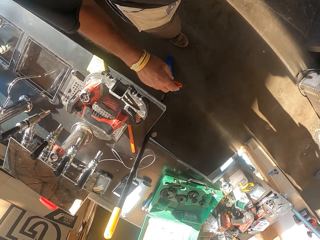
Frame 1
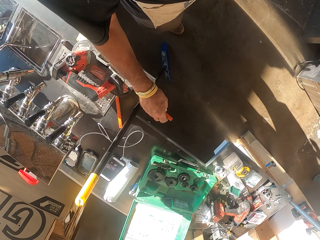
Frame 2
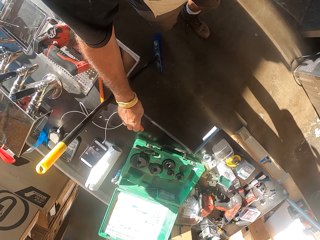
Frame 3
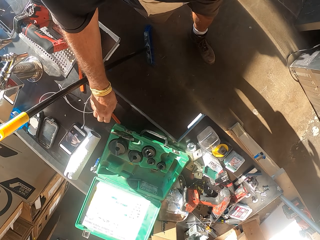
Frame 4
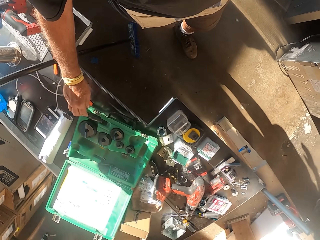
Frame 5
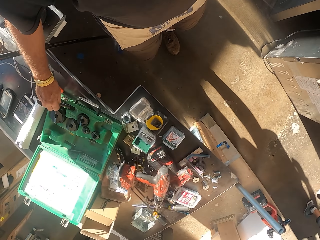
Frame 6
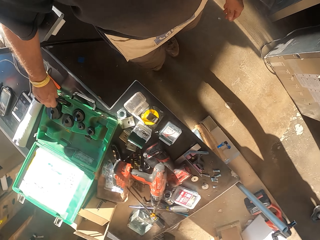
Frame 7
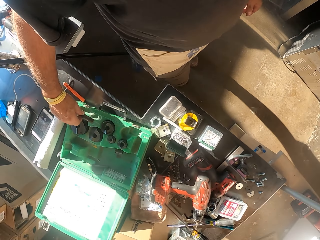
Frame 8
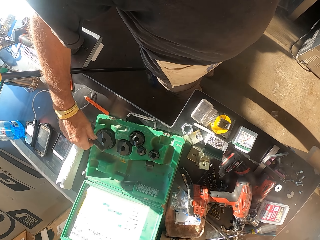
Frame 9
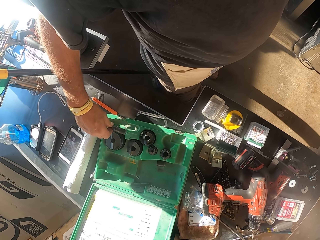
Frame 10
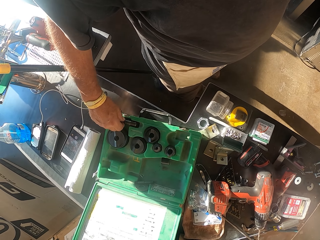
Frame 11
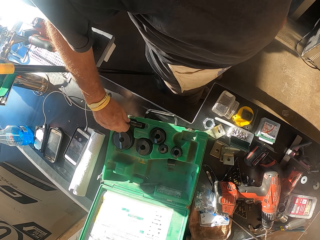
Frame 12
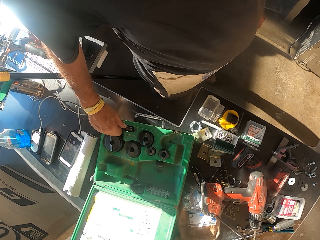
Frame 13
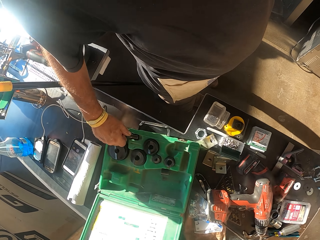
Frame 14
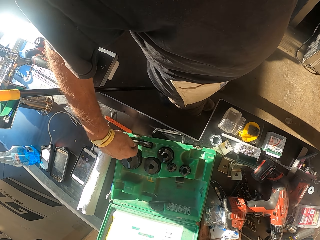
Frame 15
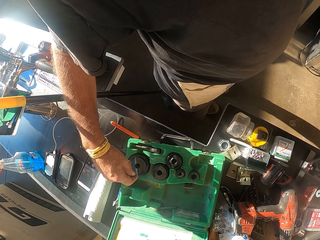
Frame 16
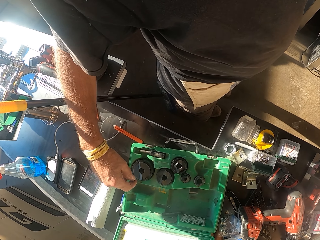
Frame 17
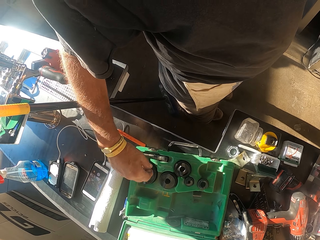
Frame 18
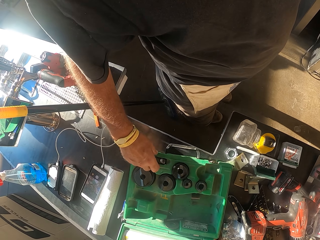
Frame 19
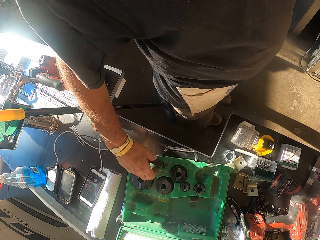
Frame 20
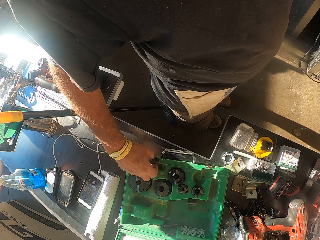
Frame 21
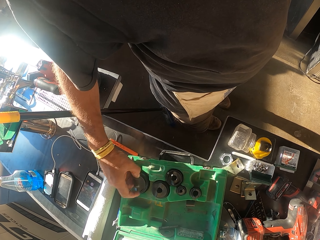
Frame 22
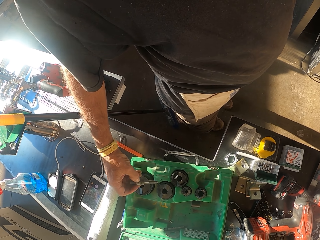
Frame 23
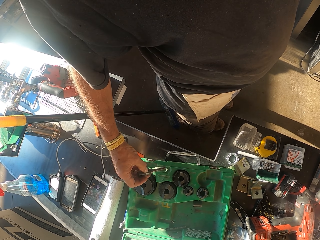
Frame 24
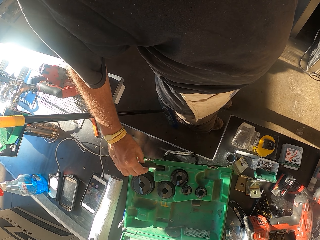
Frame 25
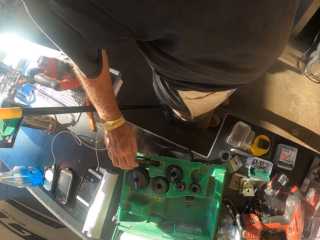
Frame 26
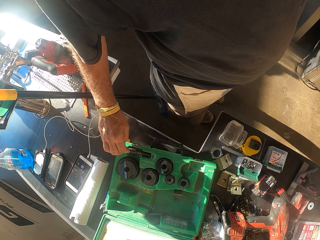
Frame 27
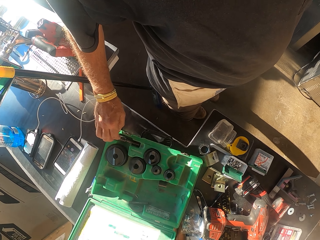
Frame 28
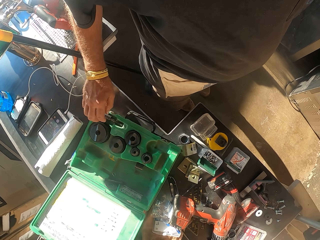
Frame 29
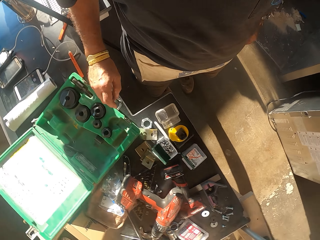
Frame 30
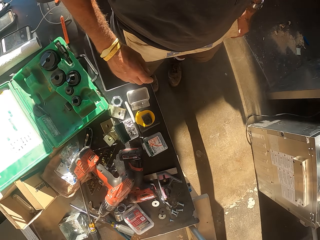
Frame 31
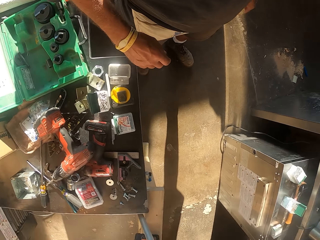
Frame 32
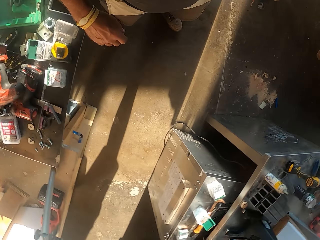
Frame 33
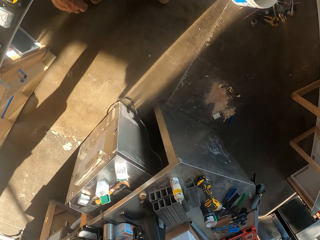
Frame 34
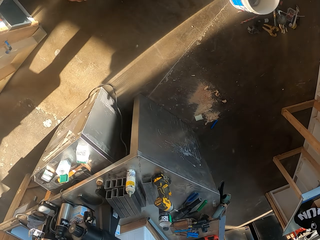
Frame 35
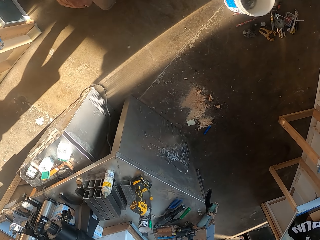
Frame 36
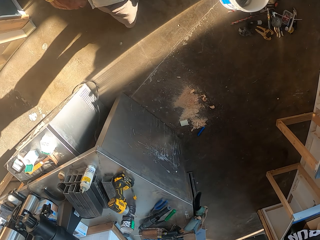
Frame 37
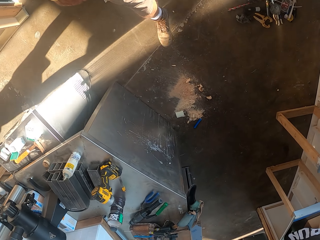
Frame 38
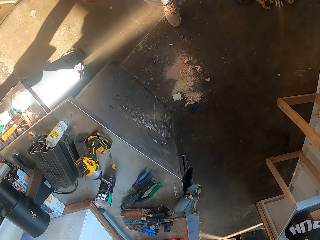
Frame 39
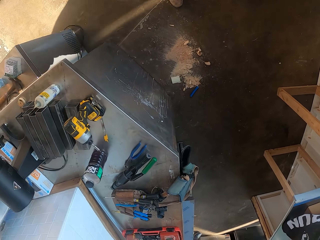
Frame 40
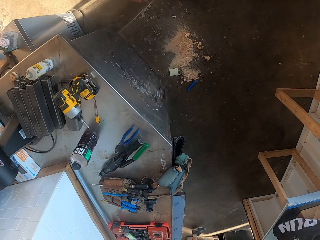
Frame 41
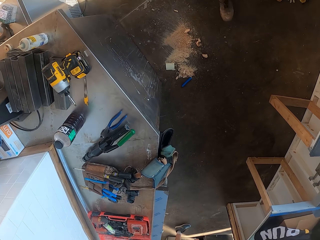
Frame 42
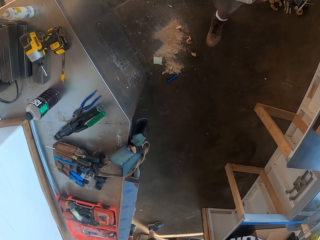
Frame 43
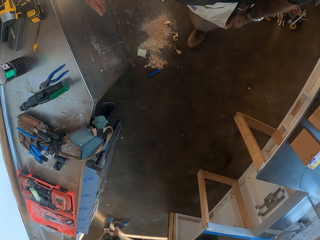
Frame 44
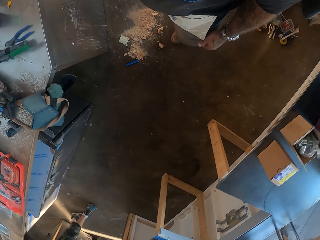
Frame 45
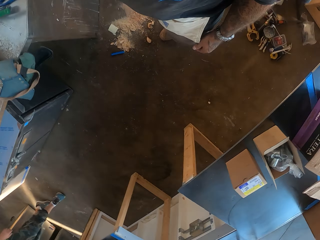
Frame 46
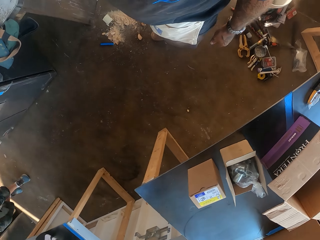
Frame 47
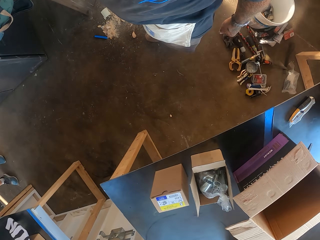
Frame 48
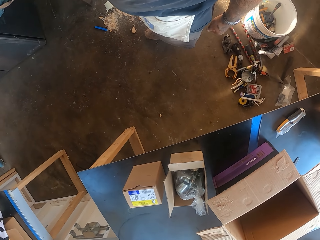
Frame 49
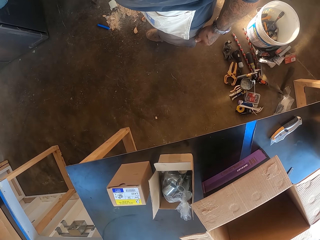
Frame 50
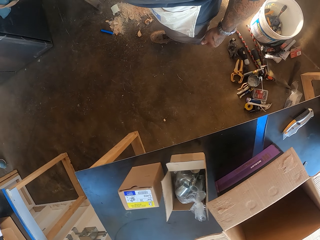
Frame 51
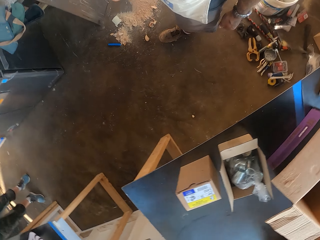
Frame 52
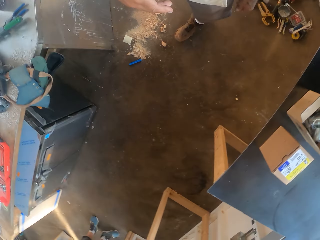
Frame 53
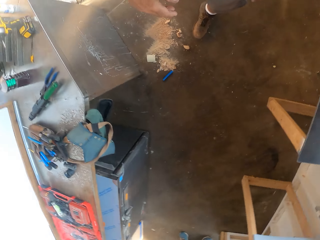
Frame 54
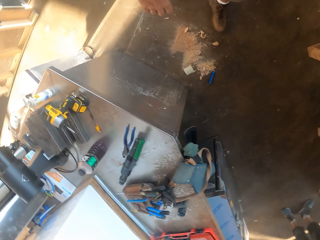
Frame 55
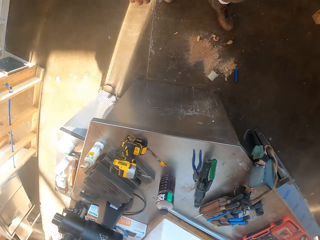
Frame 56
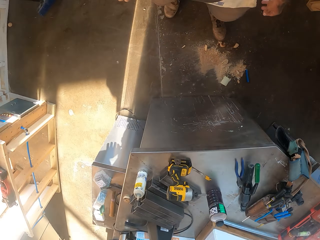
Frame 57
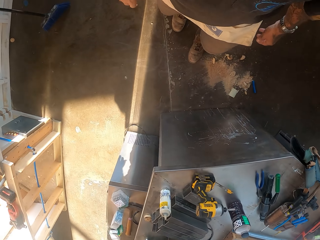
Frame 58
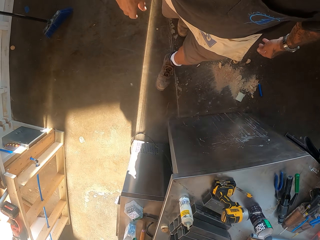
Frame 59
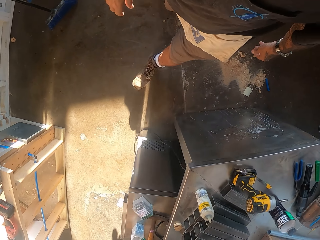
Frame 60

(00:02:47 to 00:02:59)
The camera wearer walks in the workshop. They put the pen on the counter. They check the tool ratchet. They walk in the workshop.

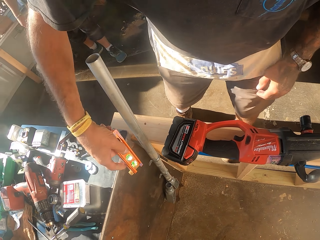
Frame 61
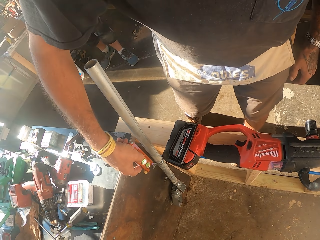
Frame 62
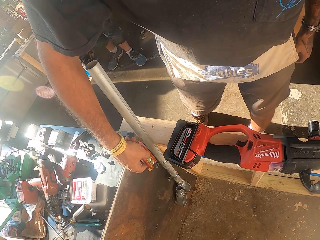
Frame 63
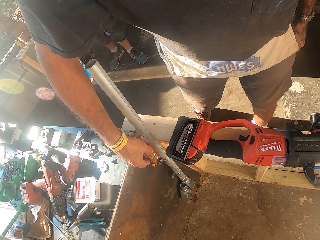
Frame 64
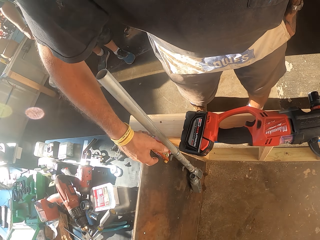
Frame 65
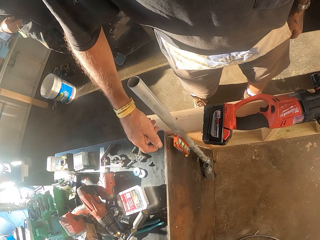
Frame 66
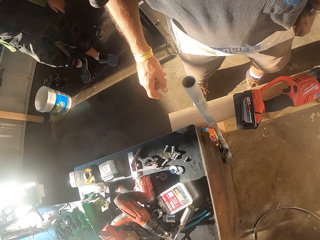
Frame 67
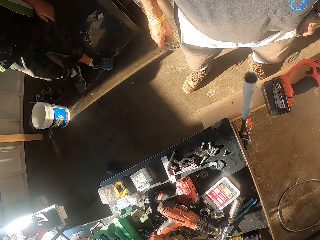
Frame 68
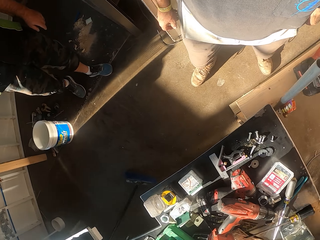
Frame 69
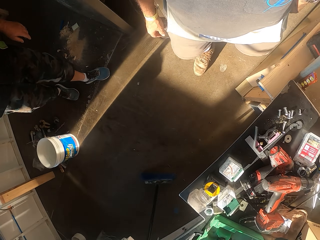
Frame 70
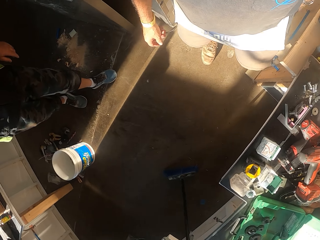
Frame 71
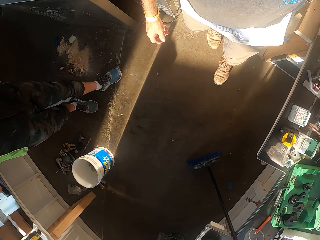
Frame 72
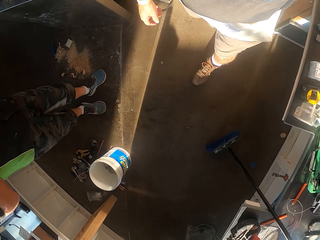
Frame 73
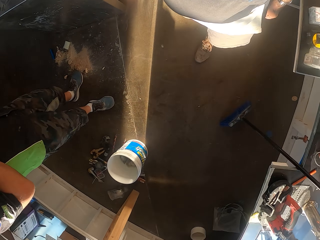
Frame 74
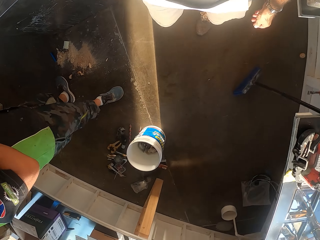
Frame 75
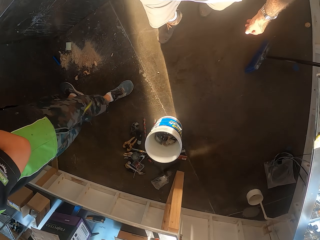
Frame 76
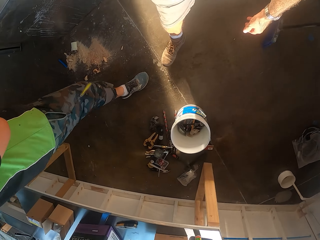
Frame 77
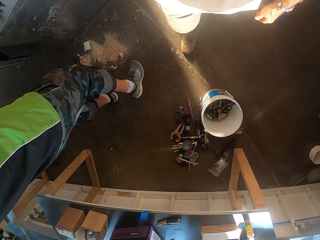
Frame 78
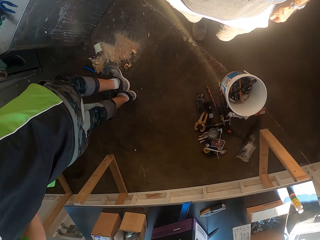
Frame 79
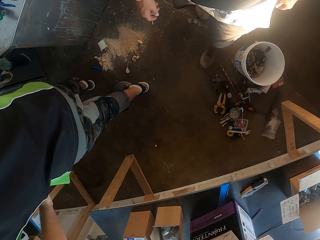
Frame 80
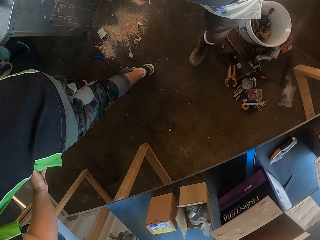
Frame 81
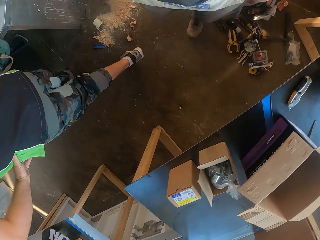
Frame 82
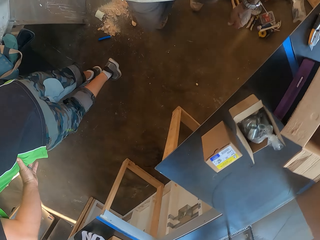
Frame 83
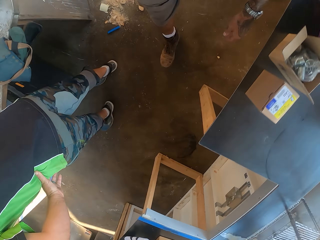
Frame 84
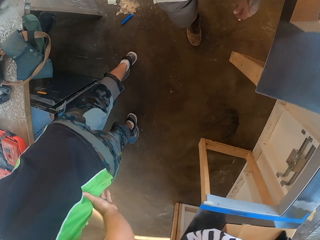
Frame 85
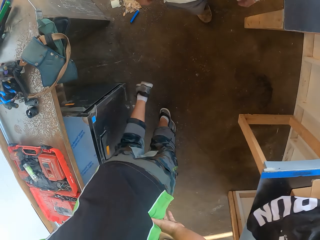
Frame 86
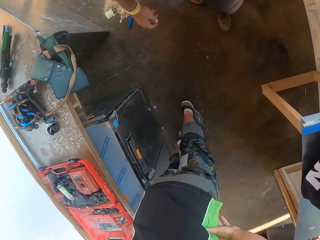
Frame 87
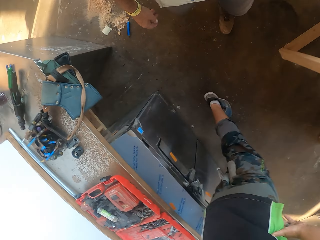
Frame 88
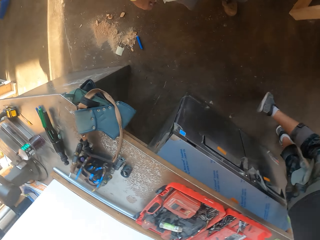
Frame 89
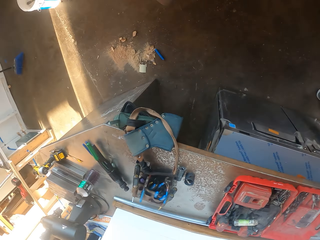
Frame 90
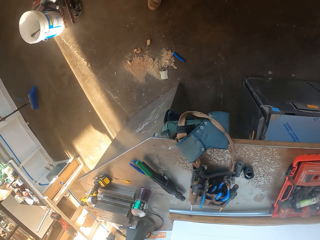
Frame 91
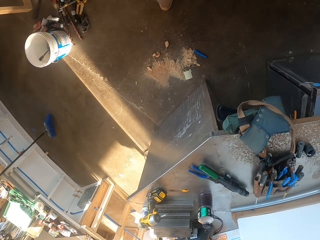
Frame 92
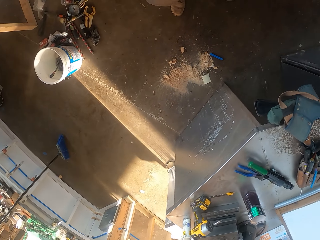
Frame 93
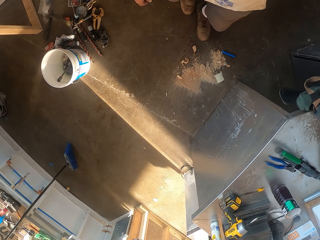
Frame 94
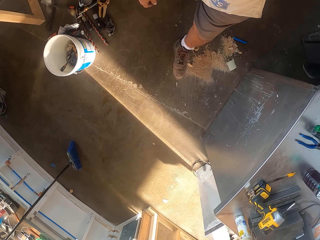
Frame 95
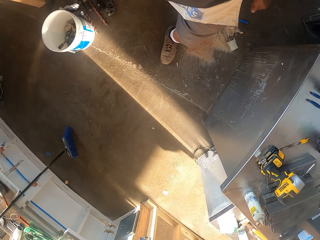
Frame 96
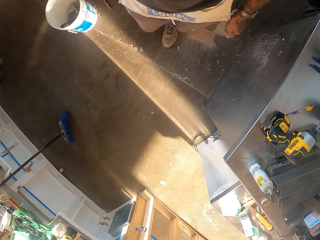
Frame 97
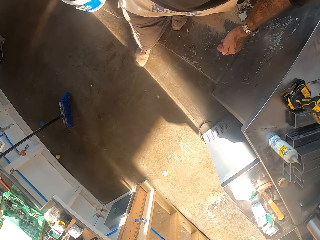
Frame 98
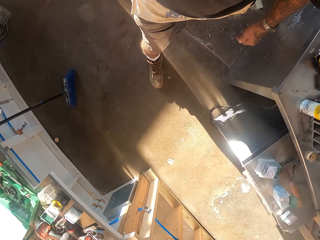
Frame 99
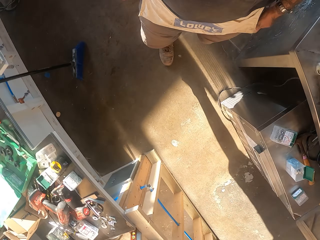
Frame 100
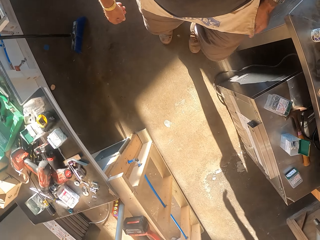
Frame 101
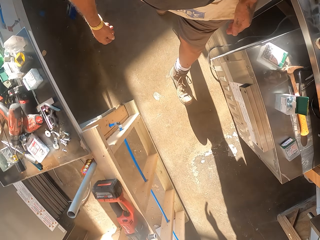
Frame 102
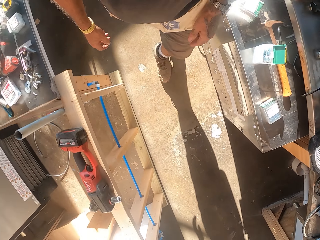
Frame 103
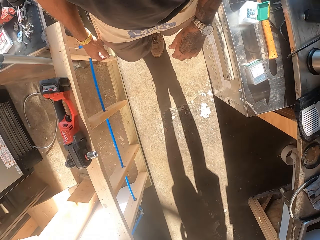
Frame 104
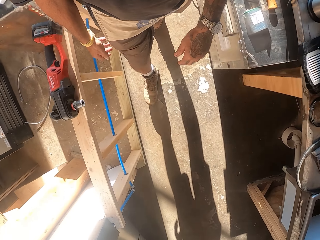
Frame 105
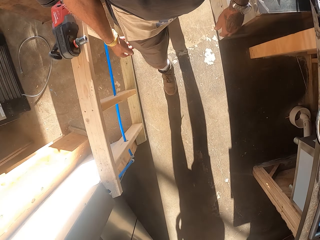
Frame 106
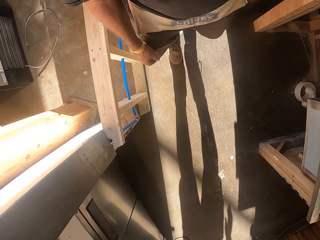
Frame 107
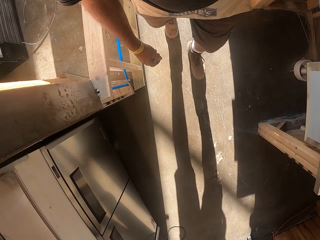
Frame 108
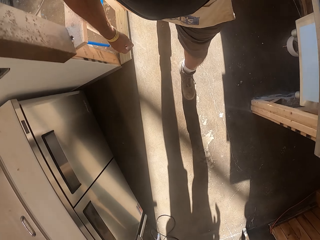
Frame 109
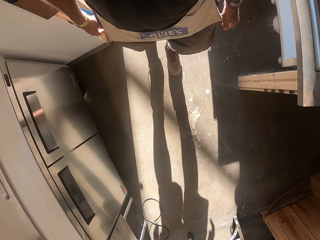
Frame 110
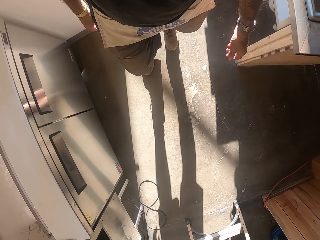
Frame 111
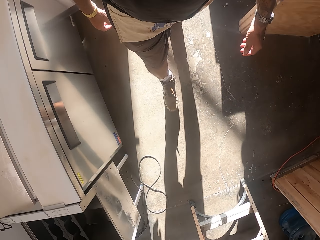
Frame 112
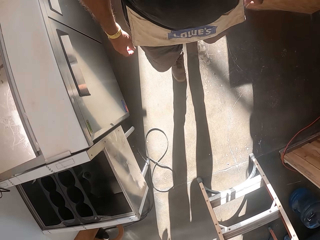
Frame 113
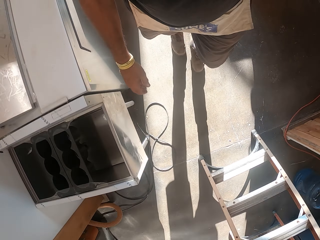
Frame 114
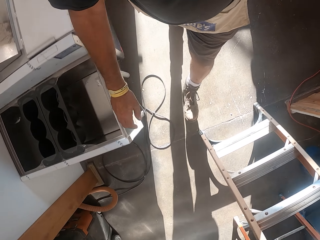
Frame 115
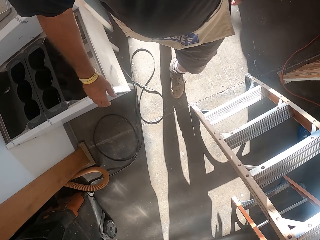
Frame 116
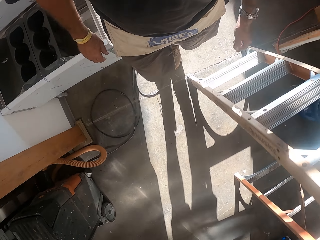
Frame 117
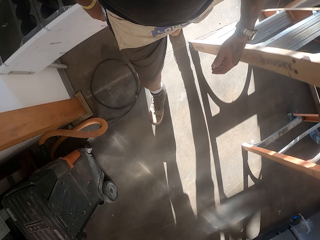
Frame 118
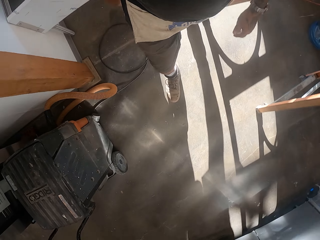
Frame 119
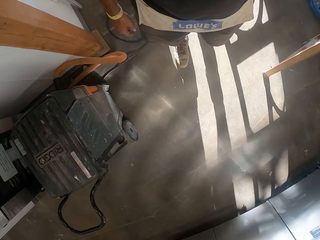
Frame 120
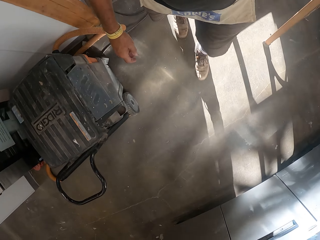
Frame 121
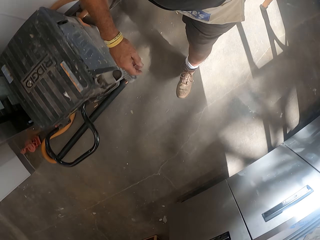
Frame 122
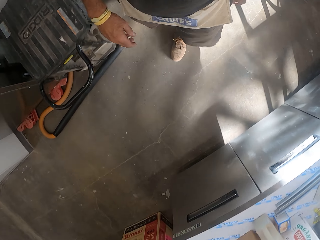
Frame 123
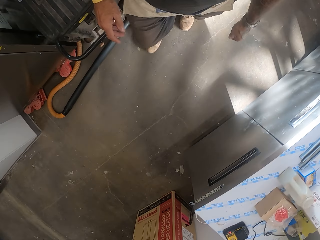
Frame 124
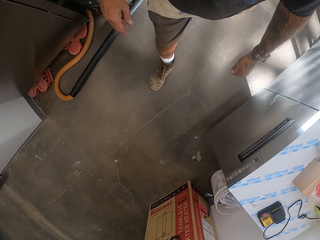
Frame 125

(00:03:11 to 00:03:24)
The camera wearer hangs the utility knife on the metal pole. They walk in the workshop.
